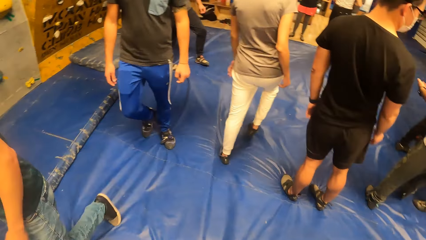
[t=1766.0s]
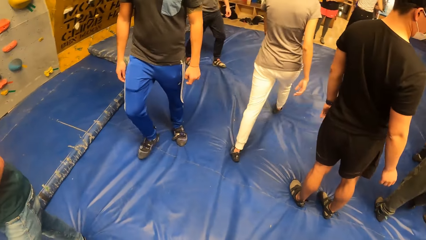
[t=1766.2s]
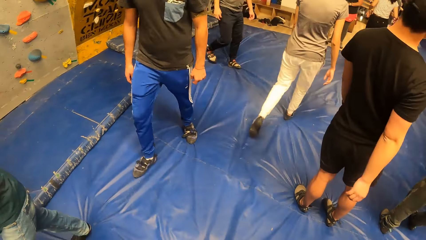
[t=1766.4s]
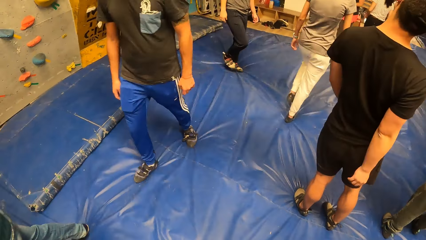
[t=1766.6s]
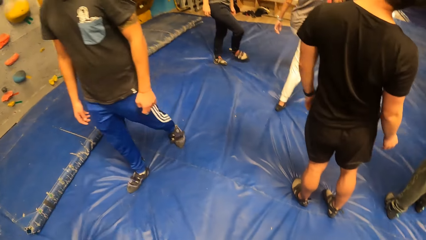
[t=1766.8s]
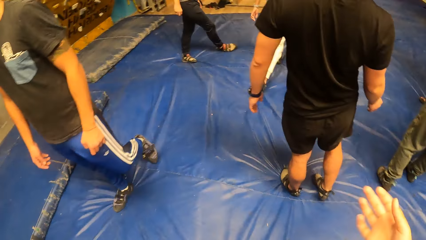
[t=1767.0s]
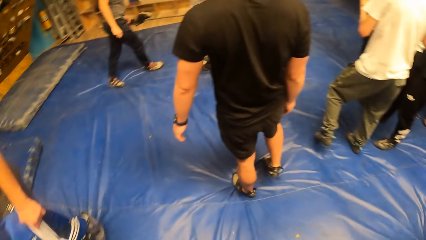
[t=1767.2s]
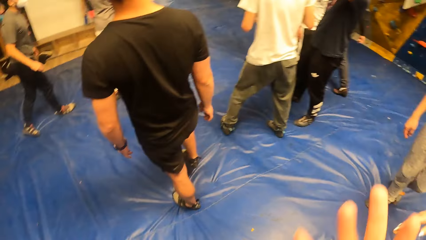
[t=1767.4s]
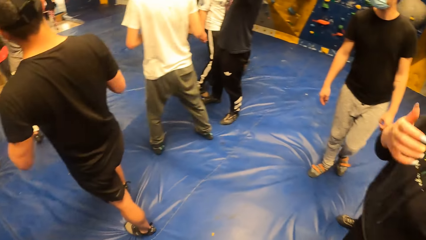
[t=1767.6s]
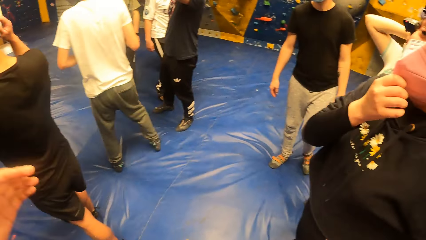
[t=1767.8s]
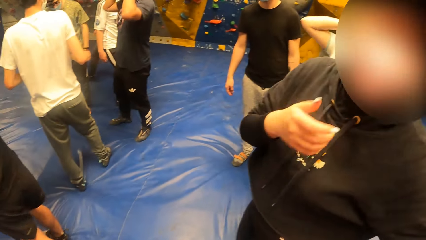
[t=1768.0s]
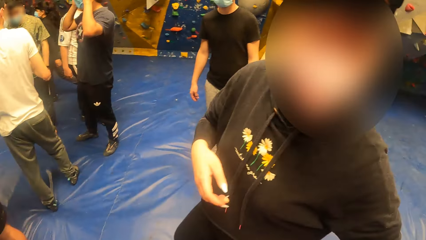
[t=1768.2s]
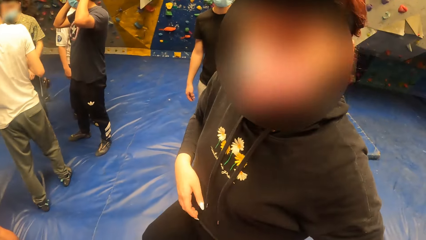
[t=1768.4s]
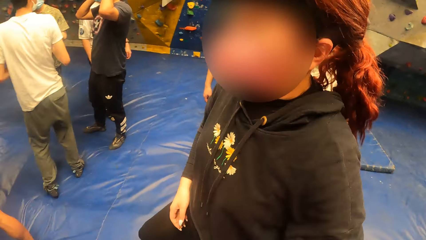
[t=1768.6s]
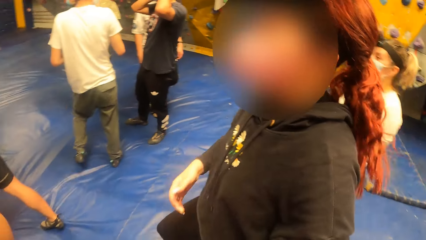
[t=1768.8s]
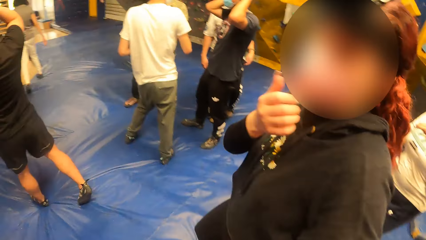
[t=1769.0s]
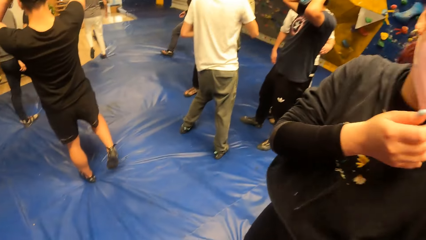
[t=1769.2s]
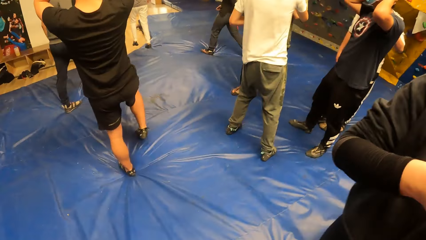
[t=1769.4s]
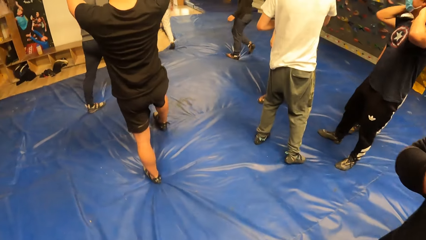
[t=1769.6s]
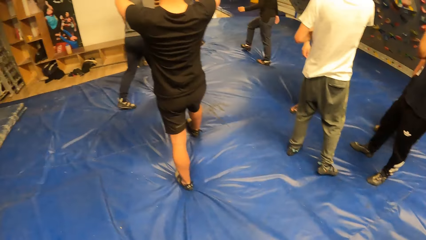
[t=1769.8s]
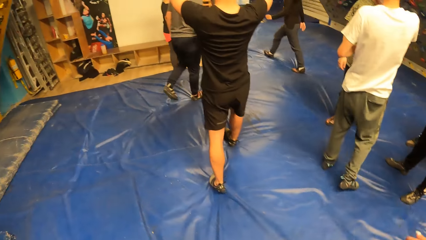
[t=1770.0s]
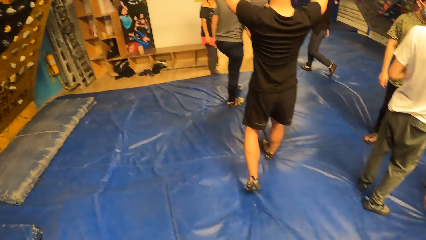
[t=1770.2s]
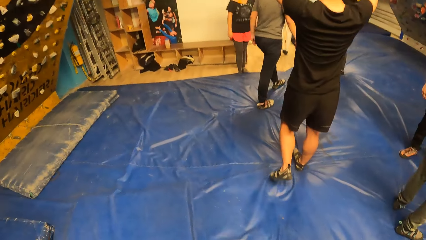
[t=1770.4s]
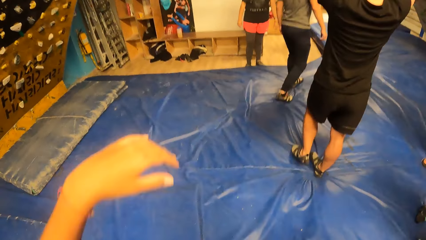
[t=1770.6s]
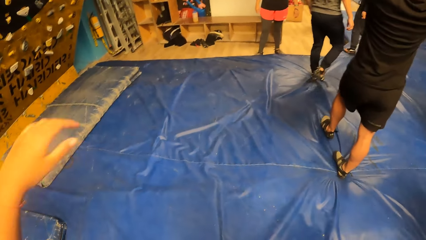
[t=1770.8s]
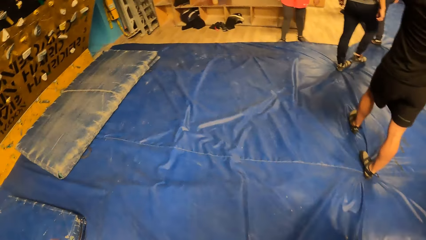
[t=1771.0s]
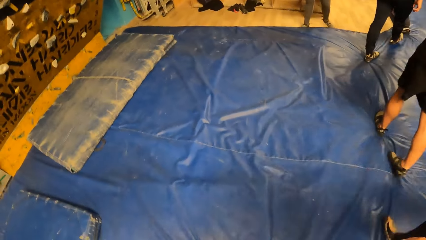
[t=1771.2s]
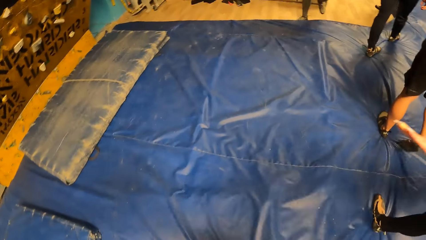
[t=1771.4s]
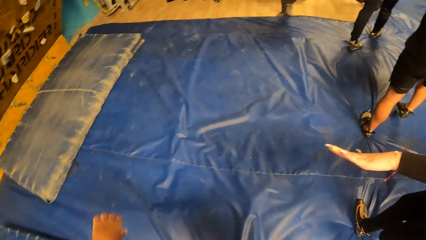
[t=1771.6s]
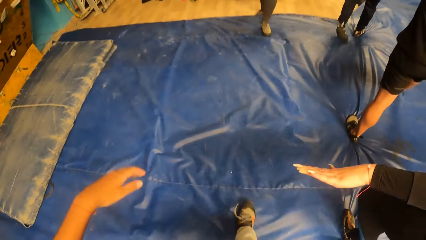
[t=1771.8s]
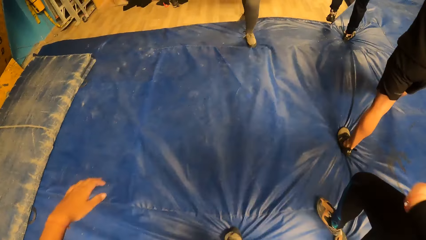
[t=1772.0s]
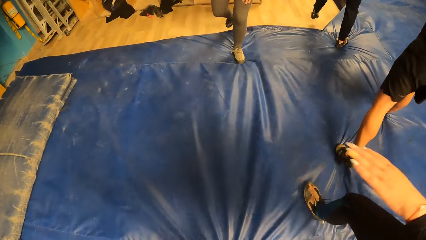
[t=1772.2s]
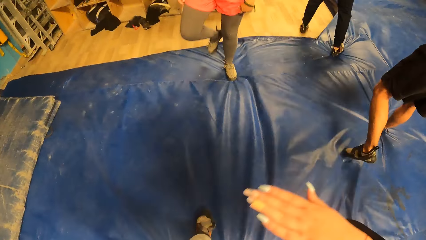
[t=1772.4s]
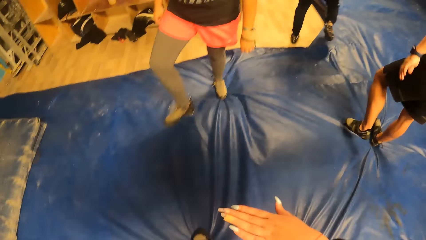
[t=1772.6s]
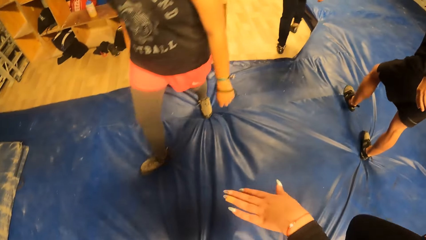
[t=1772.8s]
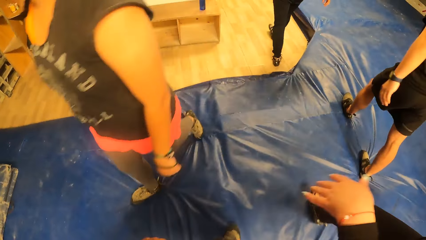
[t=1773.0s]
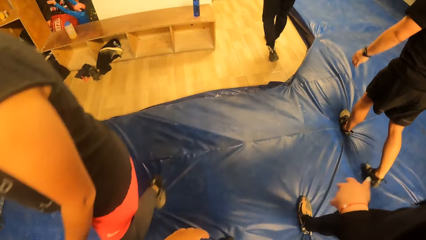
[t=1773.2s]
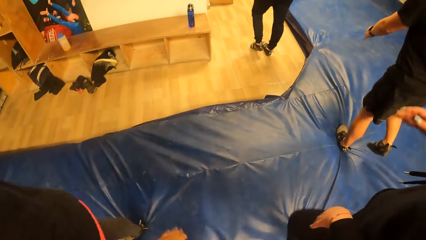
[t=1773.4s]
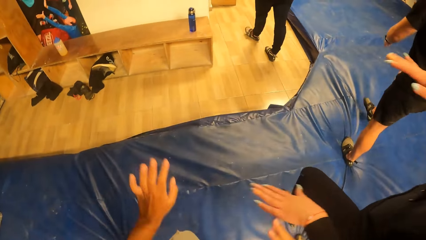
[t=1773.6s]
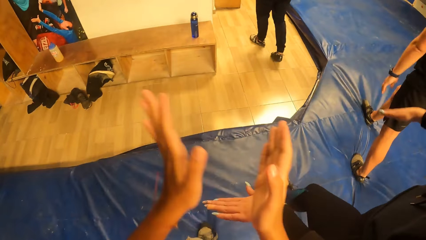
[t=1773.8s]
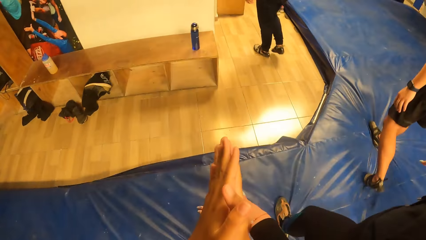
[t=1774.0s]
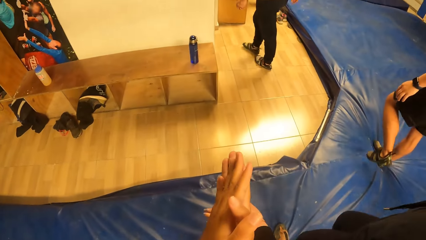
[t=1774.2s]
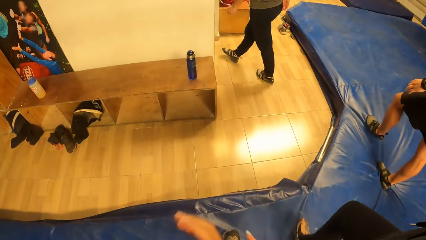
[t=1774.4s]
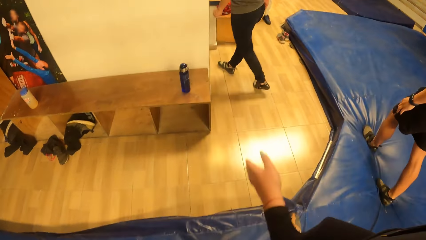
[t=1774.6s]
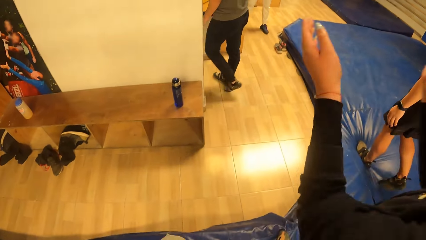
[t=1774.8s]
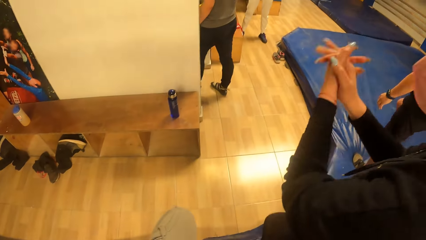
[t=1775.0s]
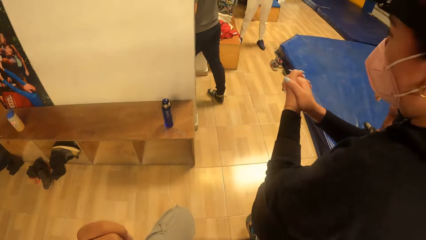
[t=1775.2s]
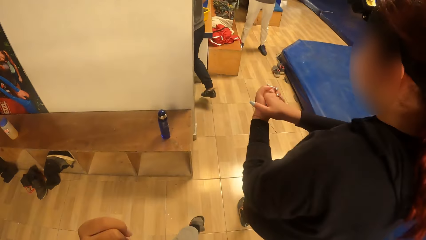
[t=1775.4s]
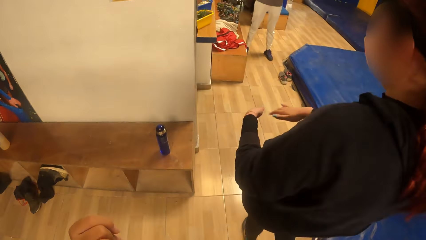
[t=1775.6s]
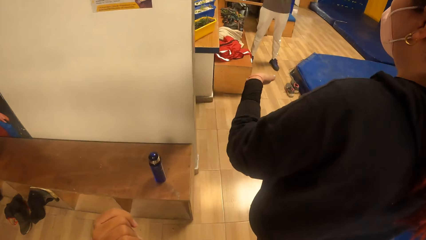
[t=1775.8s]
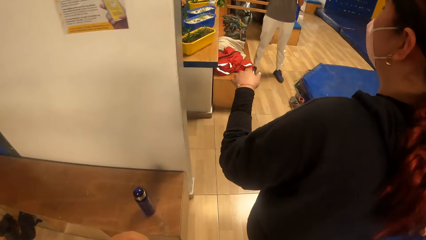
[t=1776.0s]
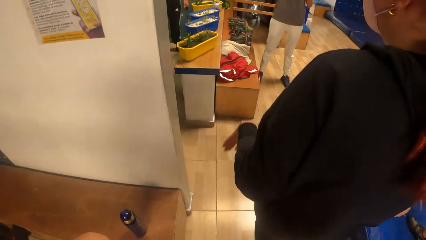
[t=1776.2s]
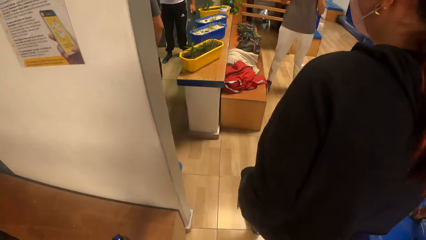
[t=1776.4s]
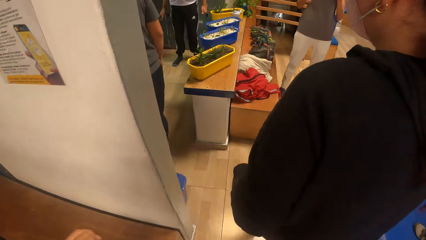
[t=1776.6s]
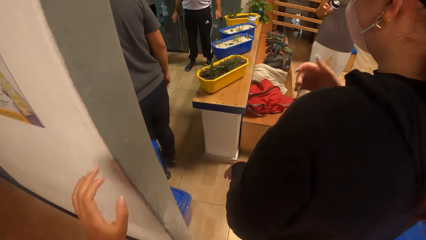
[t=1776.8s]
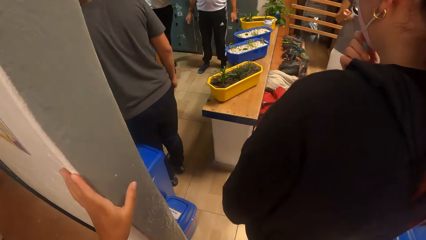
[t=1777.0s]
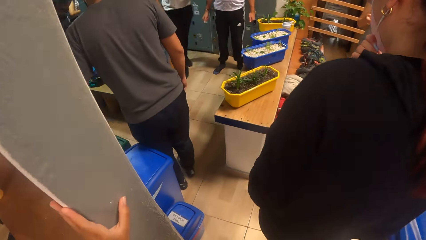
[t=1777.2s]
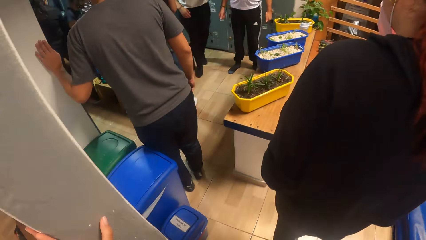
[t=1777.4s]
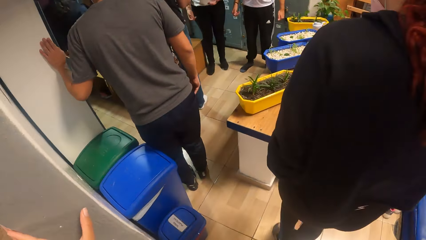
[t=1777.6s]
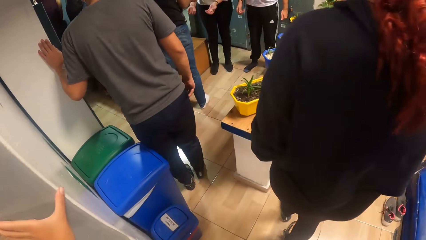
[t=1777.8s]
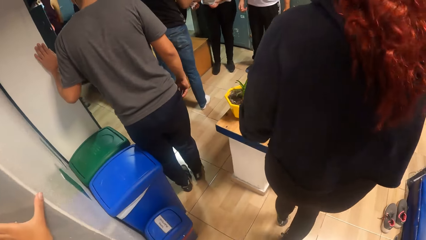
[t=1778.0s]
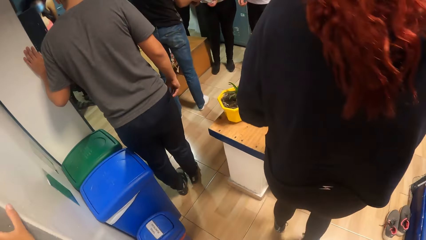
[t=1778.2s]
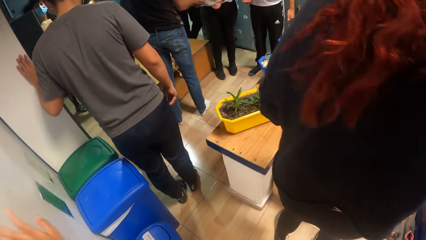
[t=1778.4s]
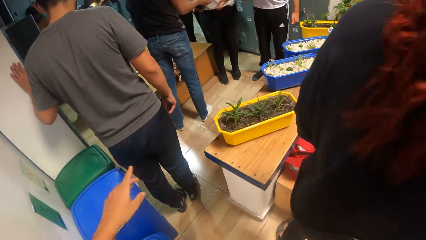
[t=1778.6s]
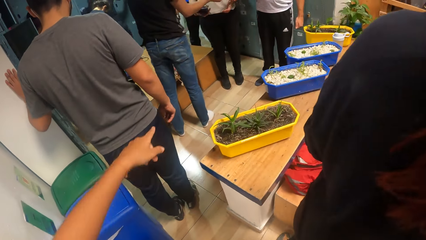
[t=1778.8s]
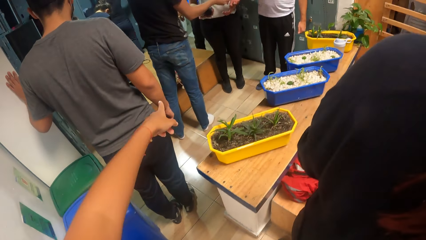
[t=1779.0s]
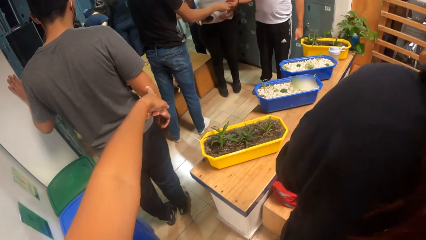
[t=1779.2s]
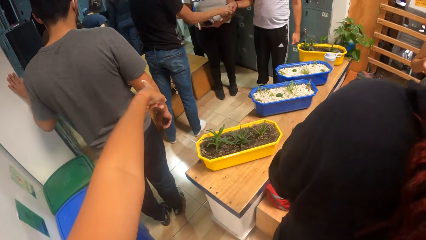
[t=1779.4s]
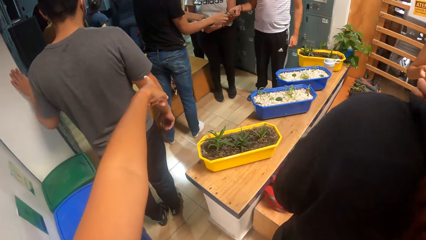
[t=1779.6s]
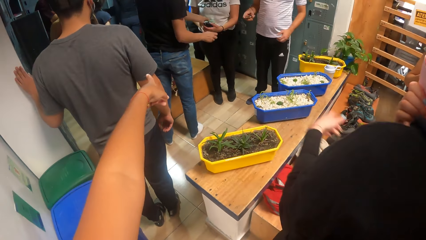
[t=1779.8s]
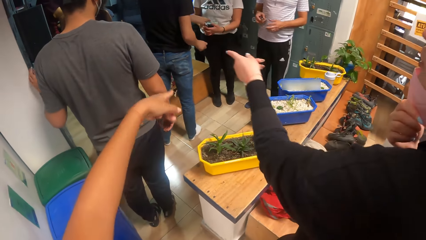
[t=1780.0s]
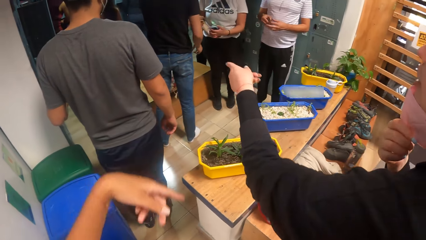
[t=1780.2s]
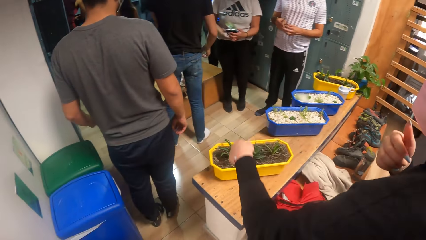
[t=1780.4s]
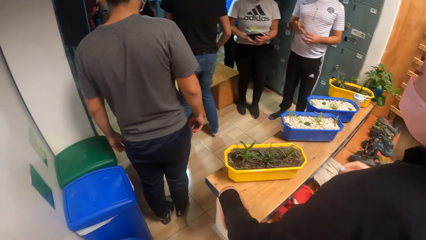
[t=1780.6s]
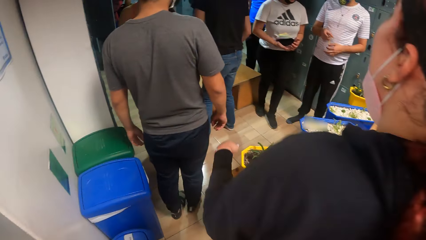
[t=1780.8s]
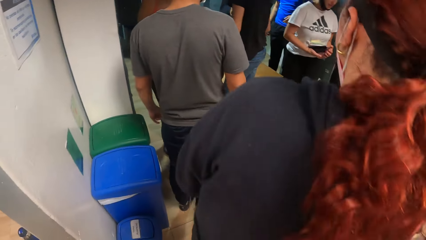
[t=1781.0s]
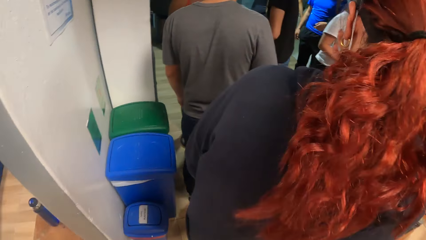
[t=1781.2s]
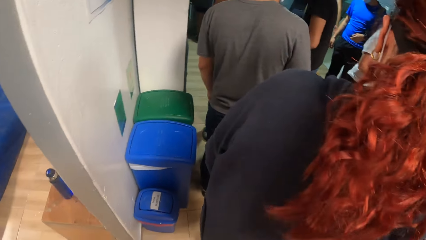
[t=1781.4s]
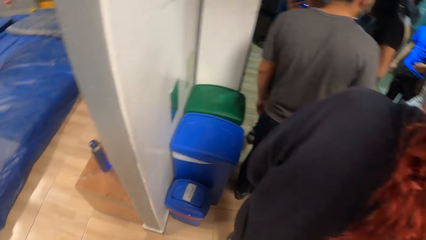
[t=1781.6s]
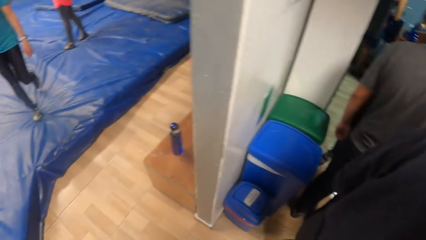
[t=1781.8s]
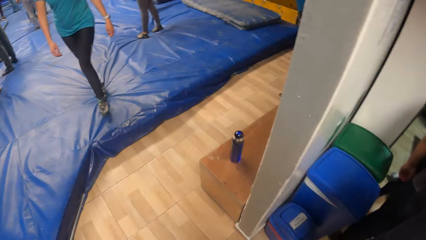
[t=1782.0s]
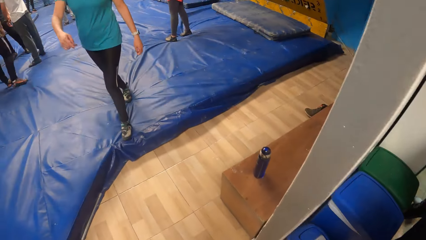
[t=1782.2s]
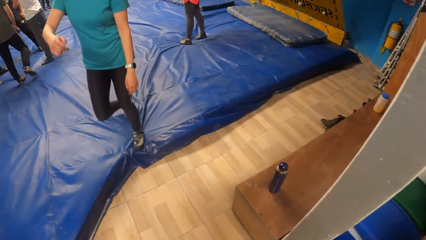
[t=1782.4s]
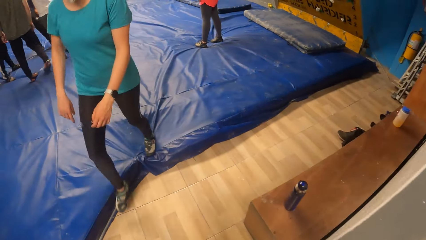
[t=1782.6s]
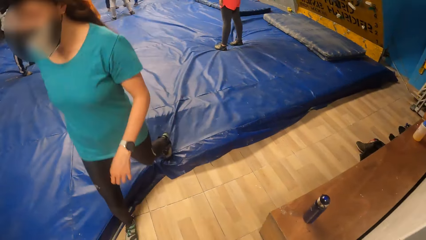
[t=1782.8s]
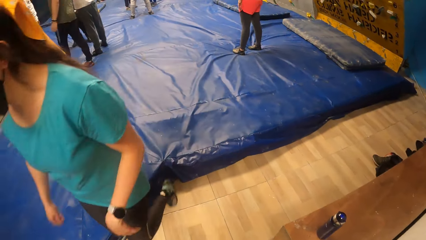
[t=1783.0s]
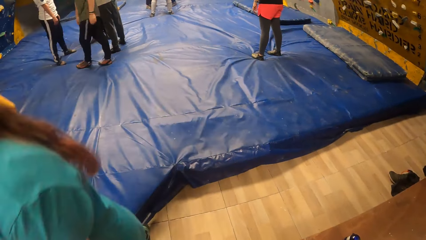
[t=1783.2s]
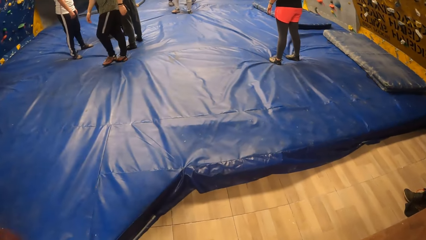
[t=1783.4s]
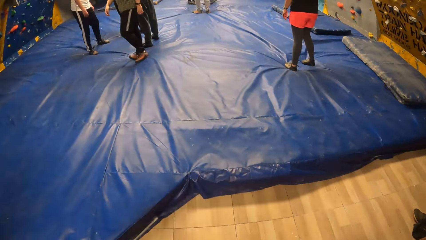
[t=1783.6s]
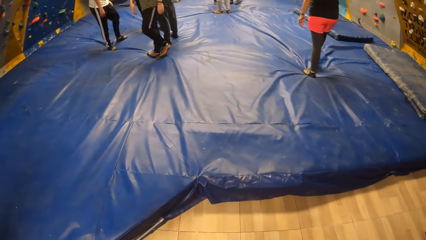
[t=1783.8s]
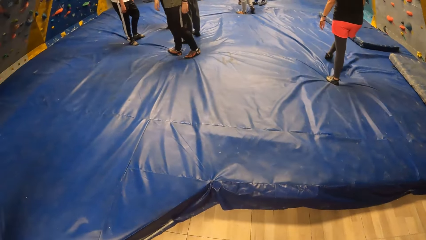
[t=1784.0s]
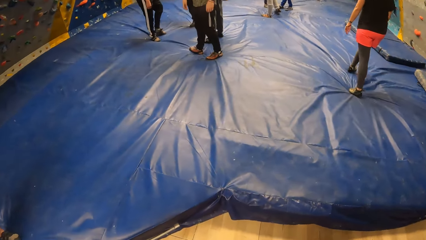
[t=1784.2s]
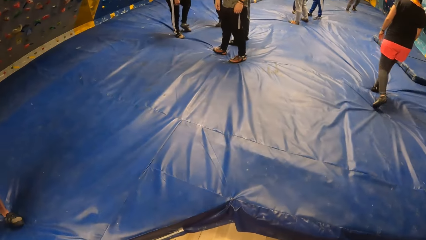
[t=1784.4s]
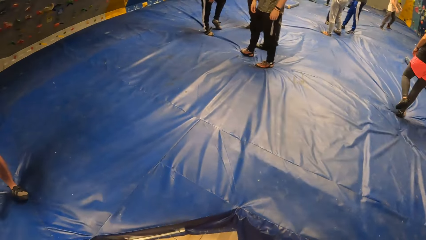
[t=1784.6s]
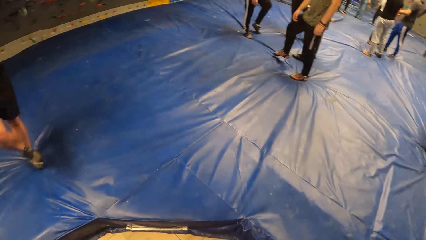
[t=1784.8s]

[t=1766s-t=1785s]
The camera wearer moves a hand. A woman looks at the camera wearer. The camera wearer looks around and moves a hand. She walks towards a locker room from a wall climbing area with the woman. She interacts with the woman. She claps hands and walks around. She places her left hand on a wall. She removes the hand from the wall, walks around and points a finger. The woman points a finger. The camera wearer walks around.
